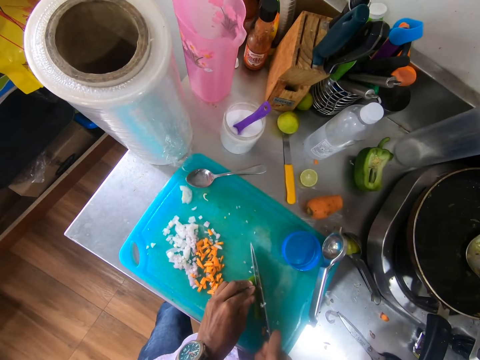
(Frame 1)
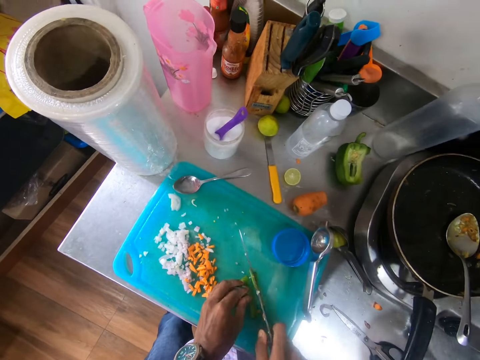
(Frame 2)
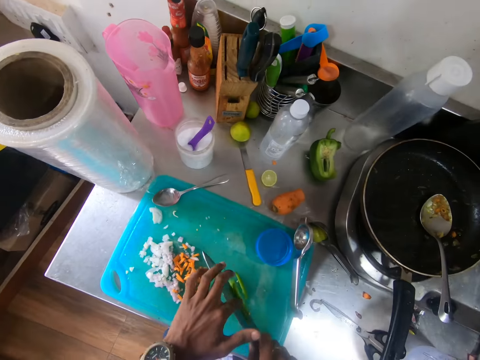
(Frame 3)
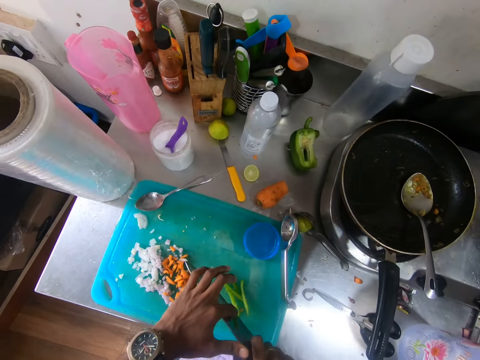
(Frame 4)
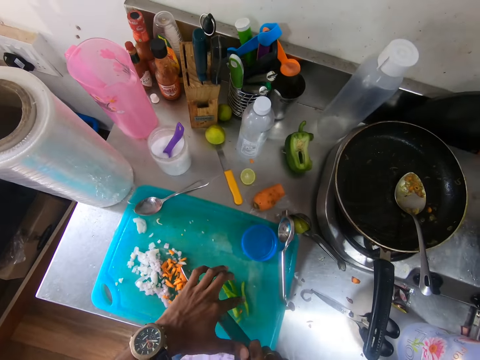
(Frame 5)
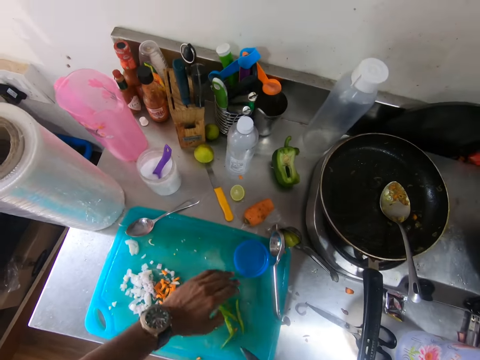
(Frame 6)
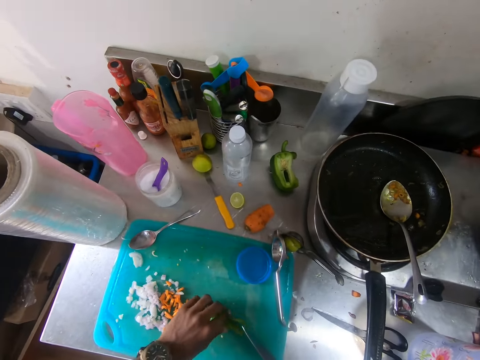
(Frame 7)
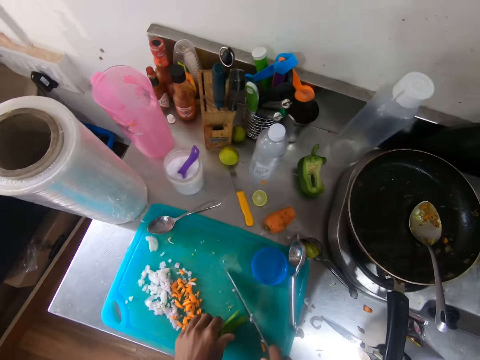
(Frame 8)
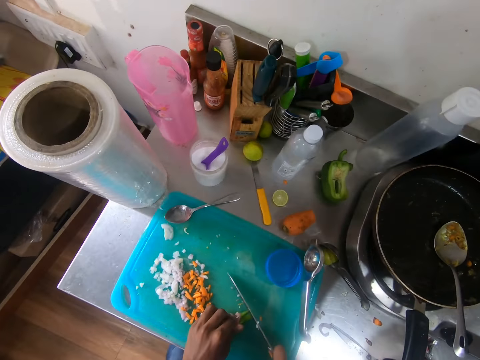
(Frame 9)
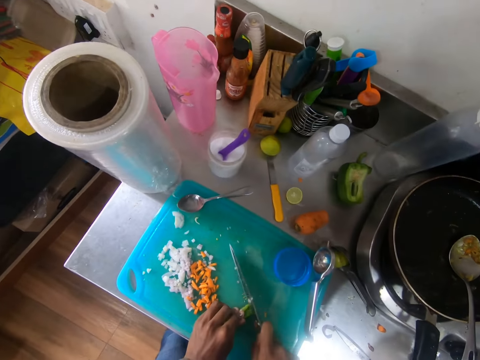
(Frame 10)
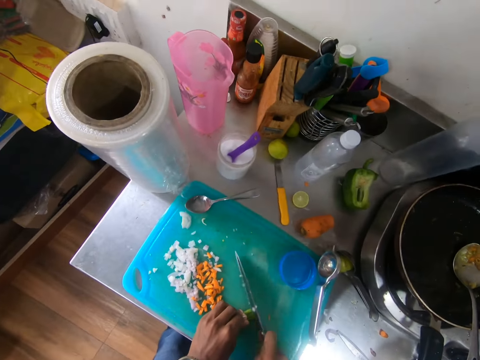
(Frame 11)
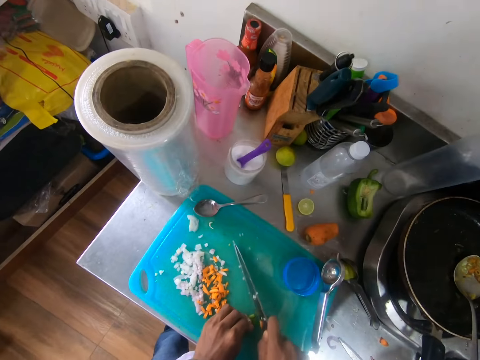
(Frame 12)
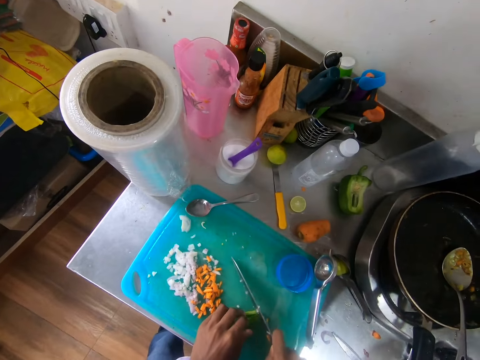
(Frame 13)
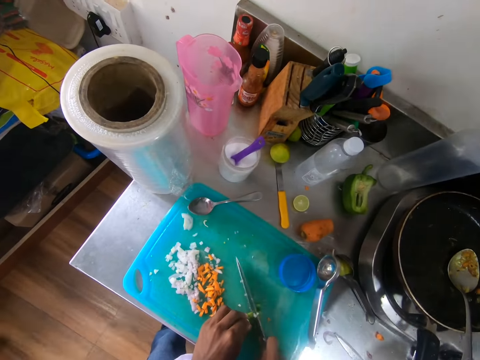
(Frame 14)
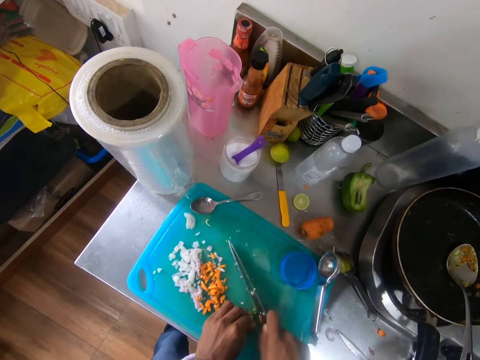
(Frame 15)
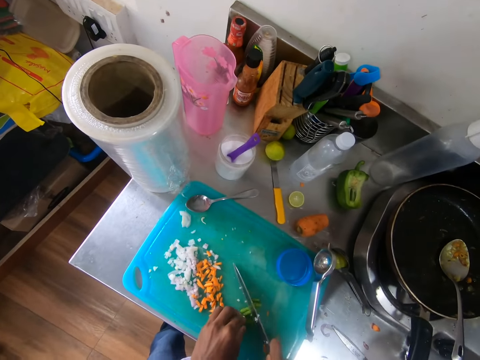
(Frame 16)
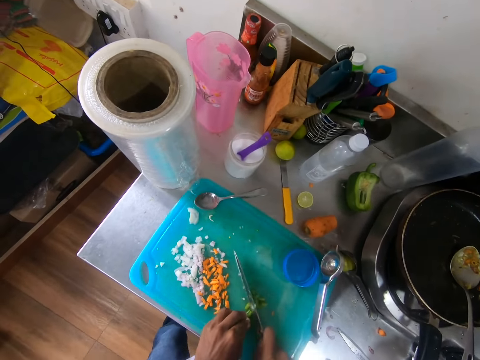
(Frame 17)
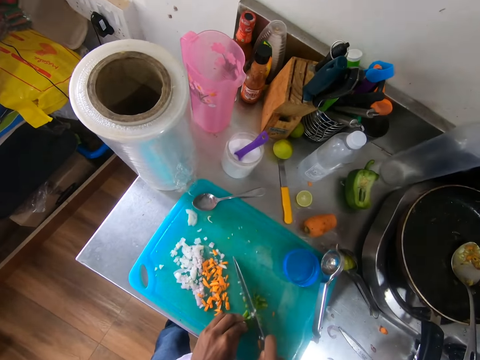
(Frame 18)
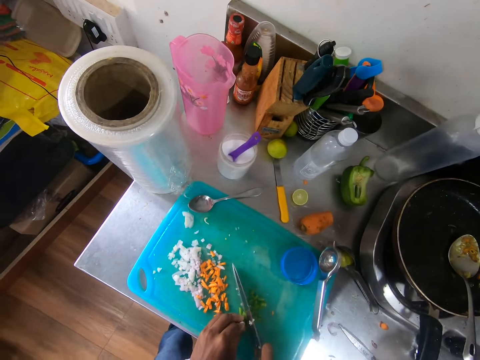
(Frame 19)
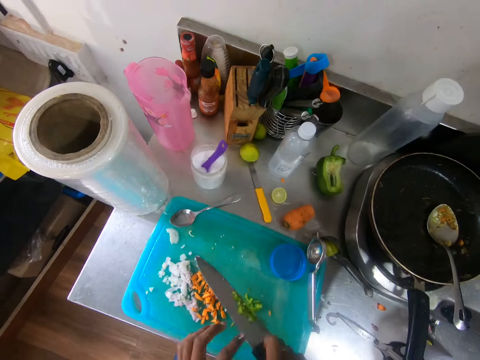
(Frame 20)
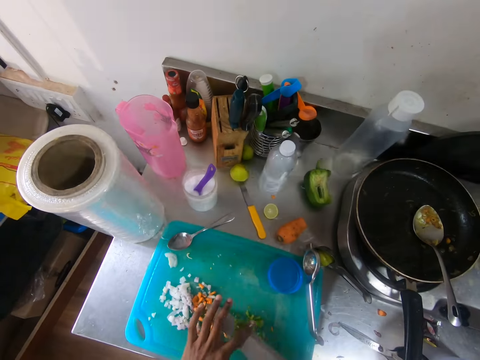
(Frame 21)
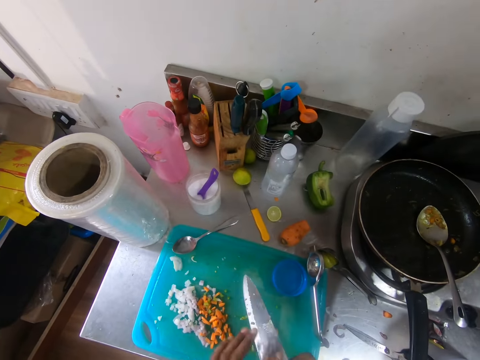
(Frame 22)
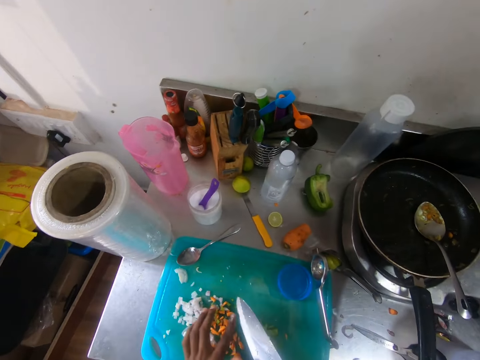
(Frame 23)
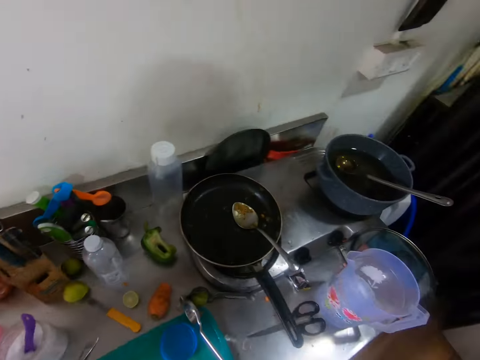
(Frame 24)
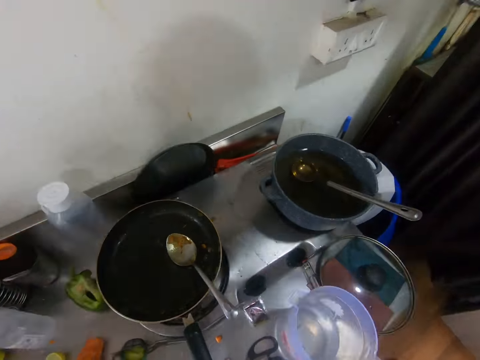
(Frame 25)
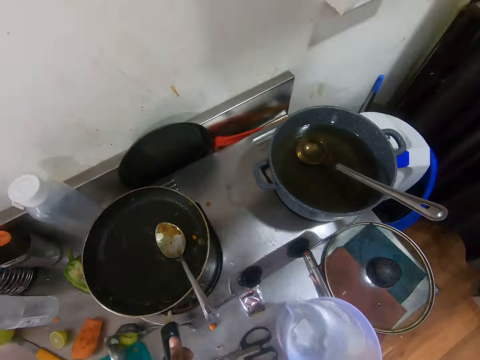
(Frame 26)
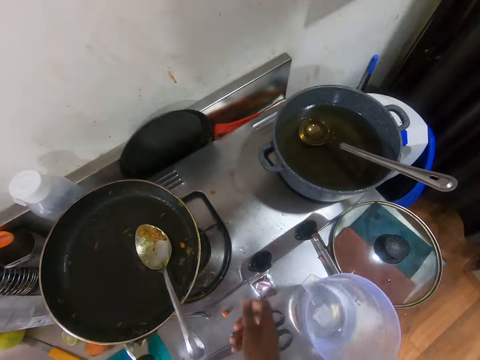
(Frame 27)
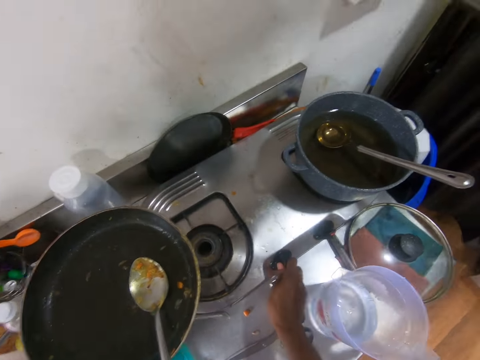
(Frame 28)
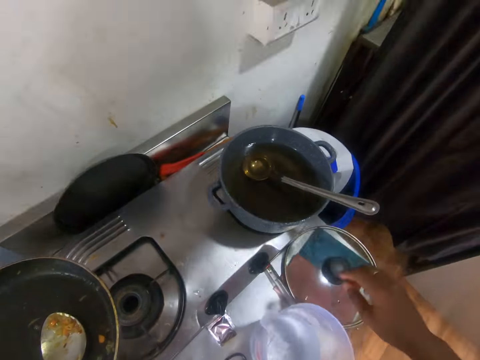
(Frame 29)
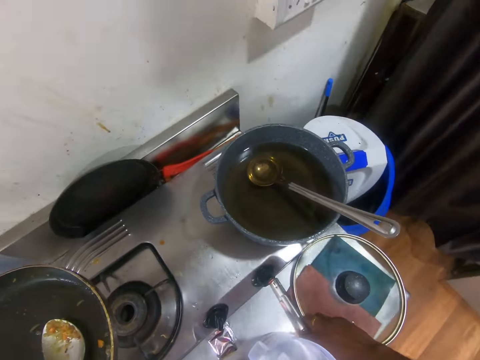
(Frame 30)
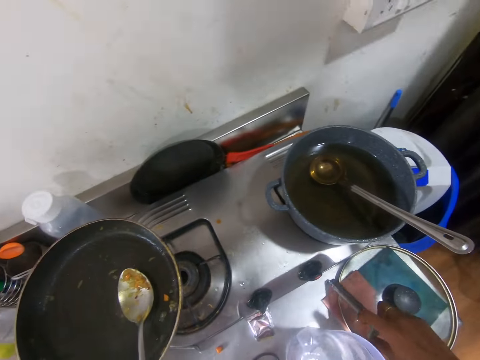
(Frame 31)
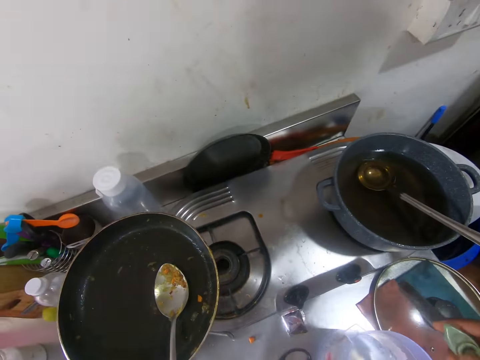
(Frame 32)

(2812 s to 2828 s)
The camera wearer wipes the blade of the knife in his right hand with his left hand. He gathers the pieces of green bell pepper on the tray with his left hand. He chops the pieces of green bell pepper in his left hand on the tray with the knife in his right hand. He wipes the blade of the knife in his right hand with his left hand. He carries a frying pan on a cooker with his left hand. He moves a jug of water on the counter with his right hand. He turns the control on the gas cooker with his right hand. He picks up the frying pan. He picks up a gas lighter from the counter with his right hand.

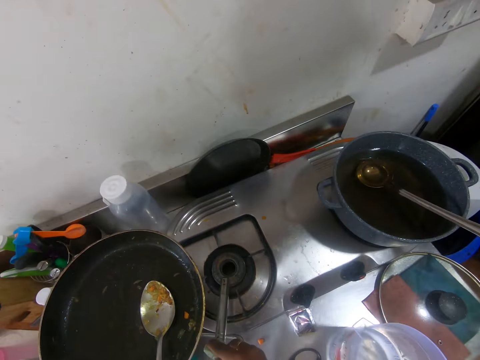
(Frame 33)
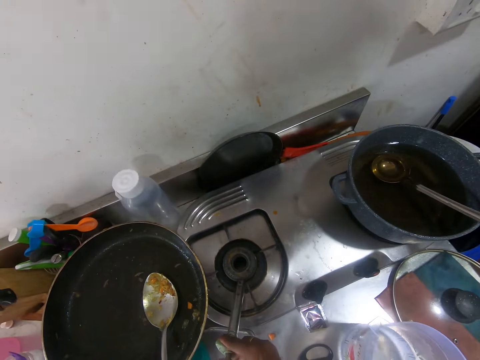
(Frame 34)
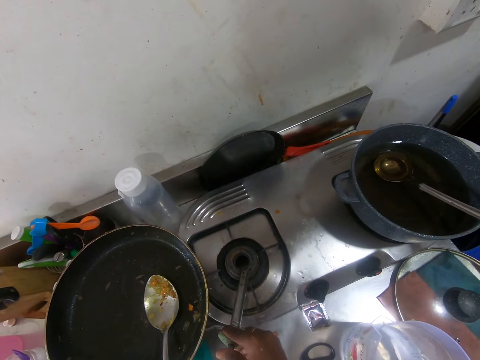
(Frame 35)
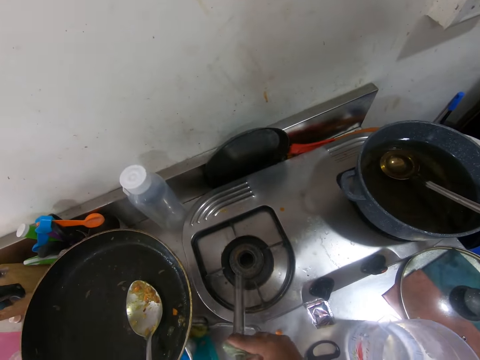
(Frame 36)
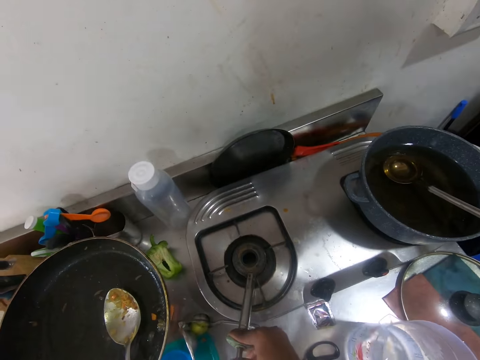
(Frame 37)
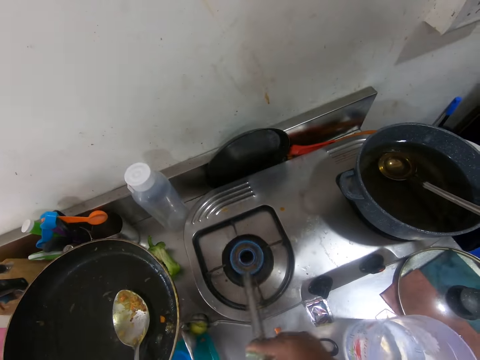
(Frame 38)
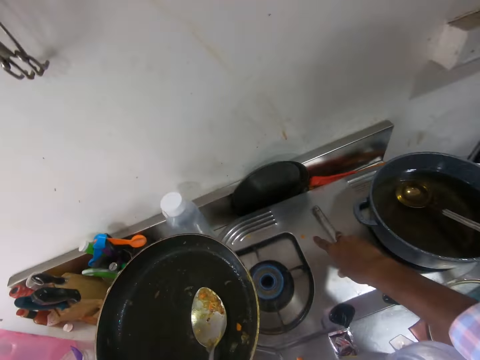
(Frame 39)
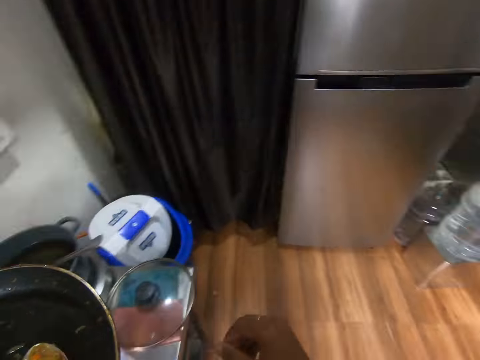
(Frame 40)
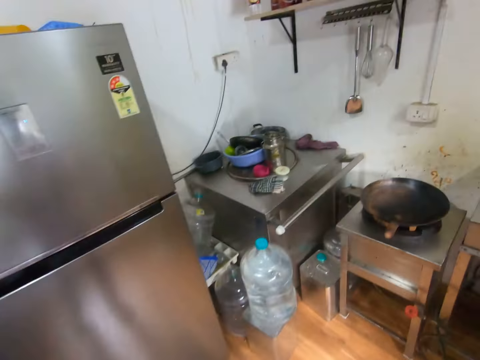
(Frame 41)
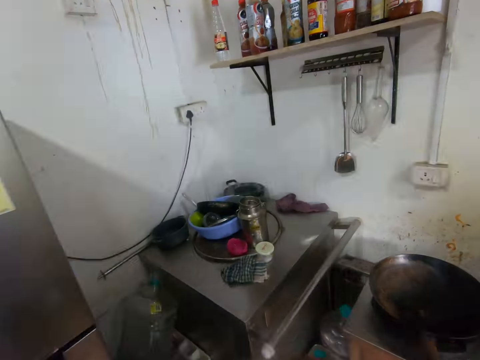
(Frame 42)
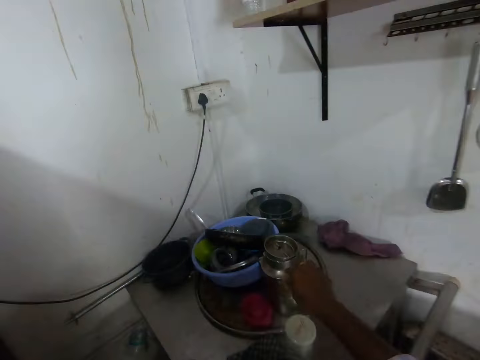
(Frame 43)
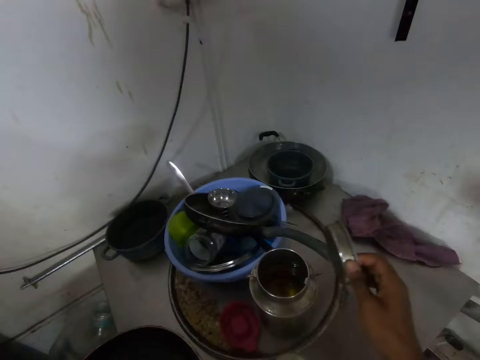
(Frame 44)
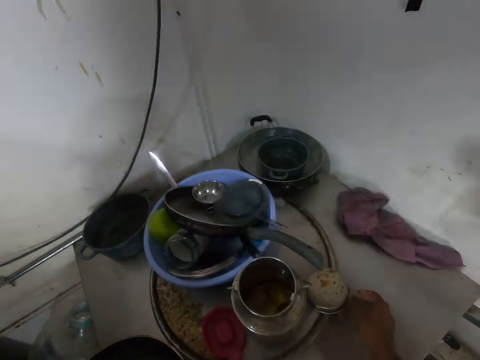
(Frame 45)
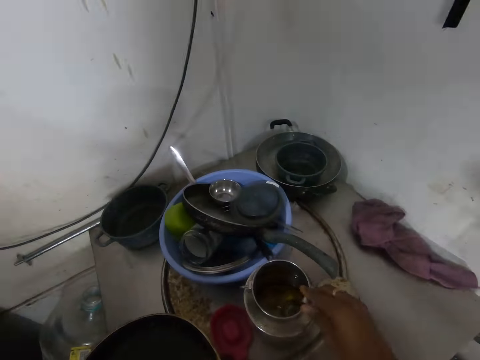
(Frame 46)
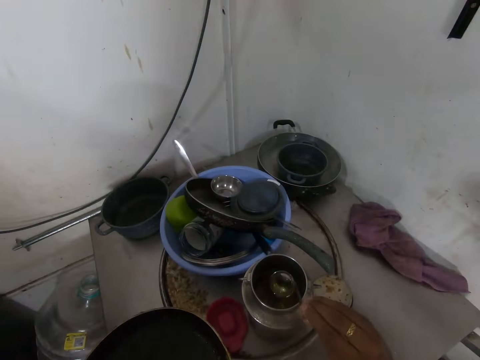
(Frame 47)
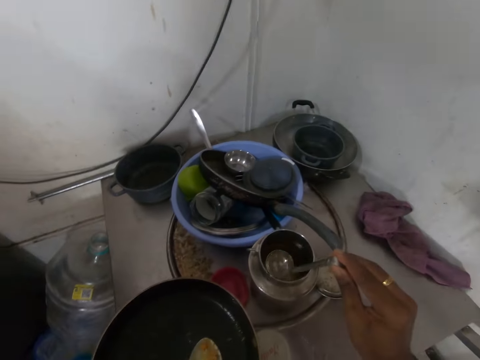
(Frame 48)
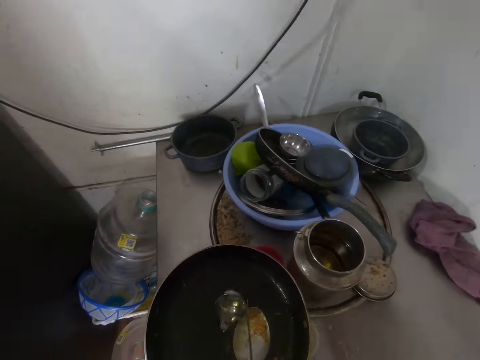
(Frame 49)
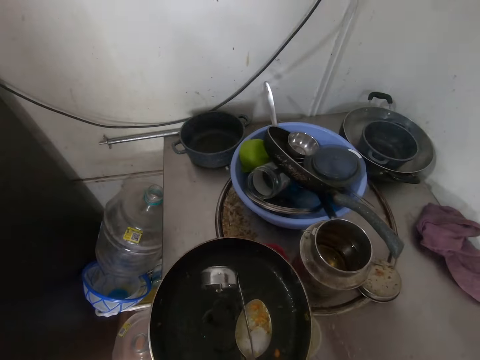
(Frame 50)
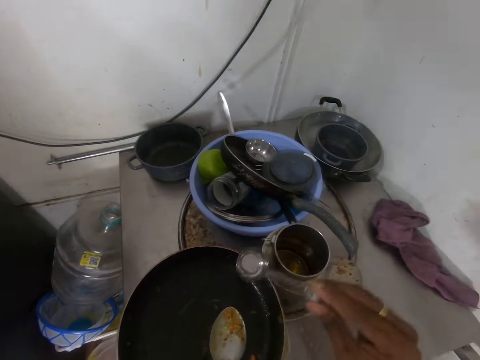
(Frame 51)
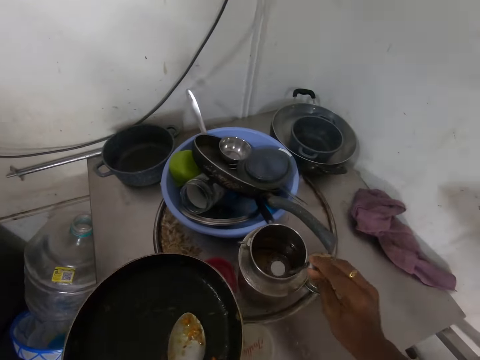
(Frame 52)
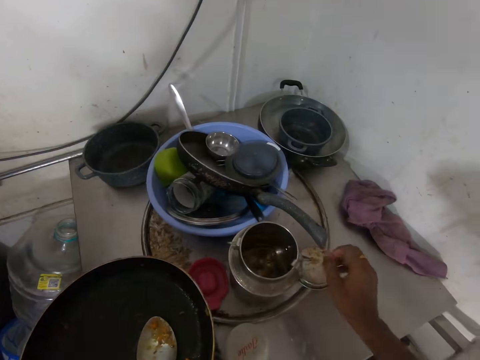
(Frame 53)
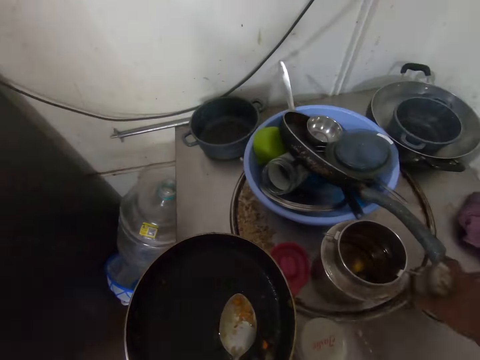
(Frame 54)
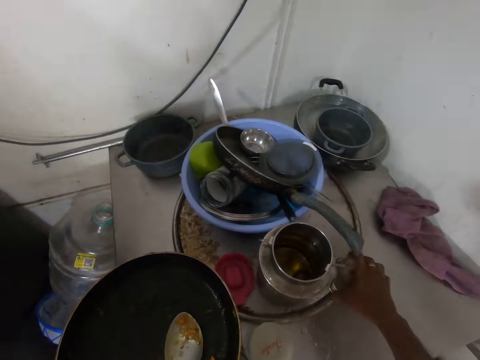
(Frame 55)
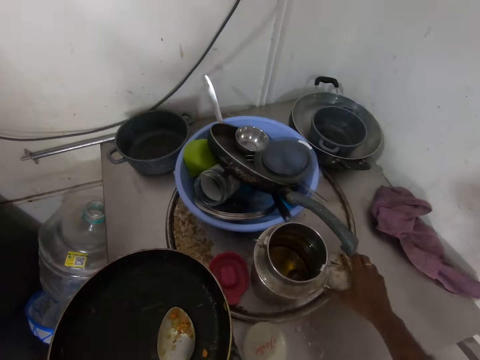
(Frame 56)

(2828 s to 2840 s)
The camera wearer lights the gas cooker with the gas lighter in his right hand. He aligns the head of the gas cooker. He drops the gas lighter on the gas cooker with his right hand. He takes the lid of a metal jar on a table with his right hand. He walks around the room. He drops the lid on a tray on the table with his right hand. He takes a ladle of vegetable oil from the metal jar with his right hand. He pours the vegetable oil in the frying pan in his left hand with the ladle in his right hand. He drops the ladle in the metal jar with his right hand. He picks up the lid from the tray on the table with his right hand.
